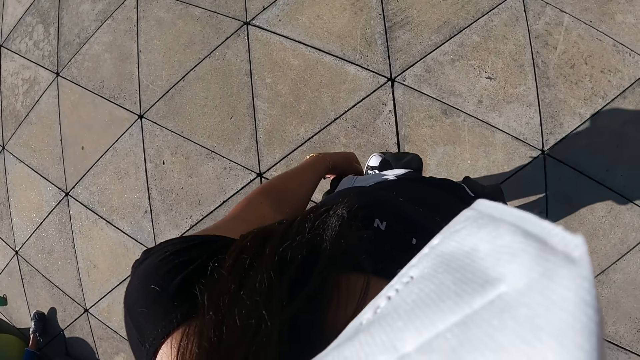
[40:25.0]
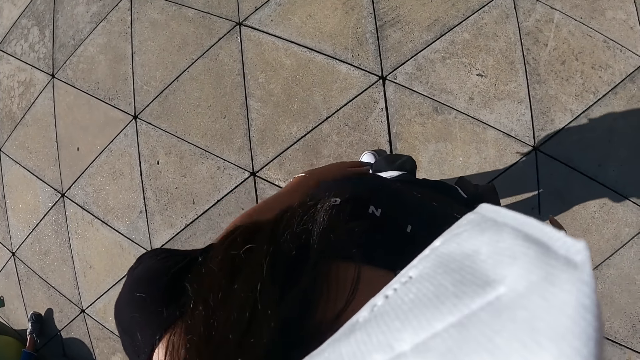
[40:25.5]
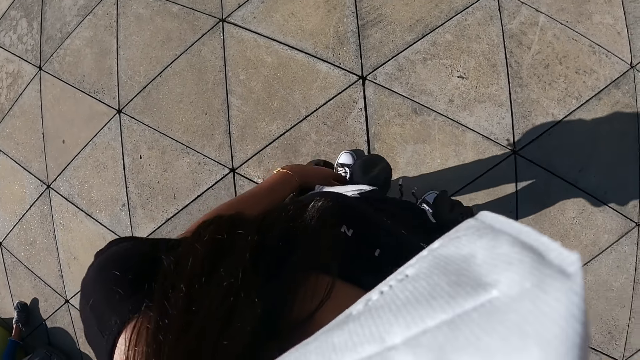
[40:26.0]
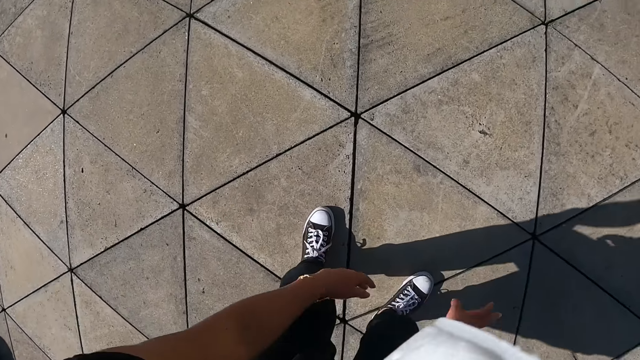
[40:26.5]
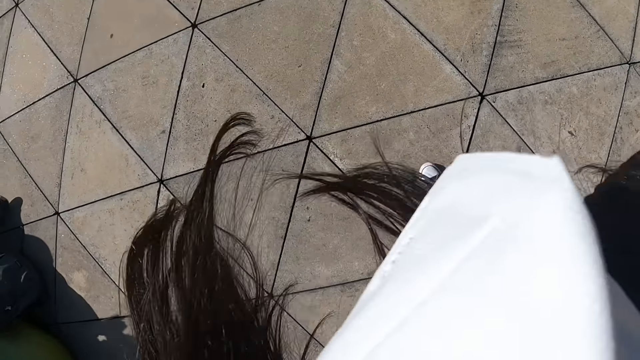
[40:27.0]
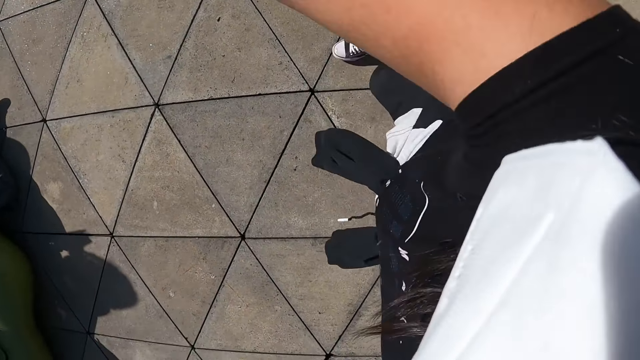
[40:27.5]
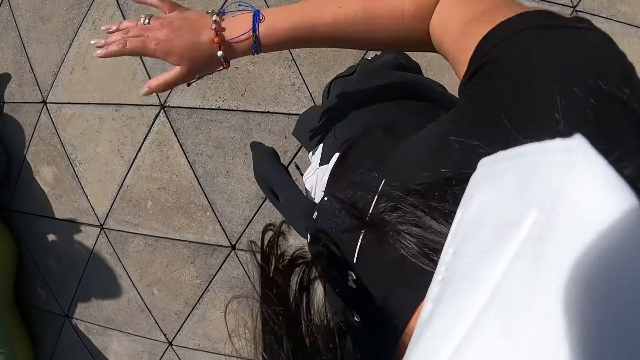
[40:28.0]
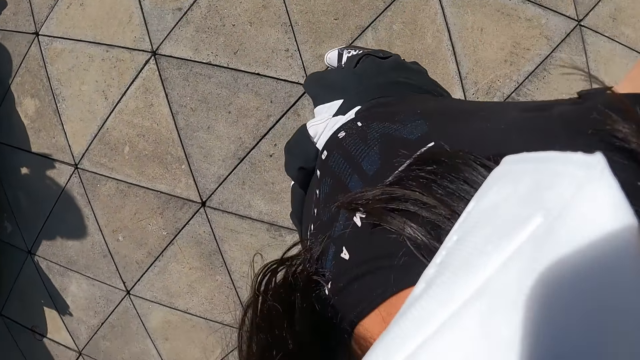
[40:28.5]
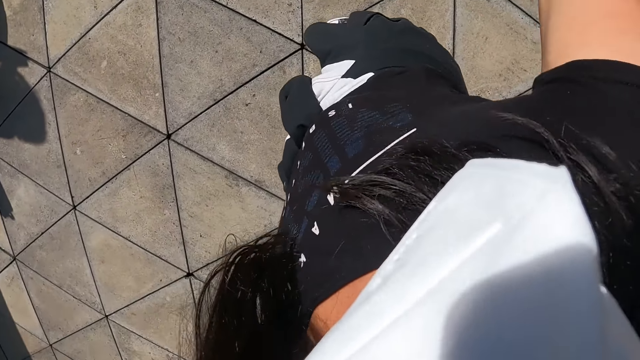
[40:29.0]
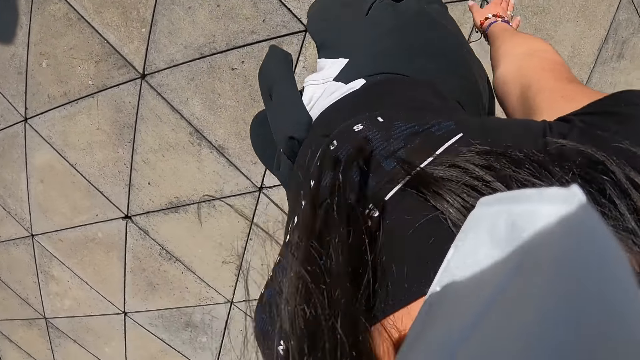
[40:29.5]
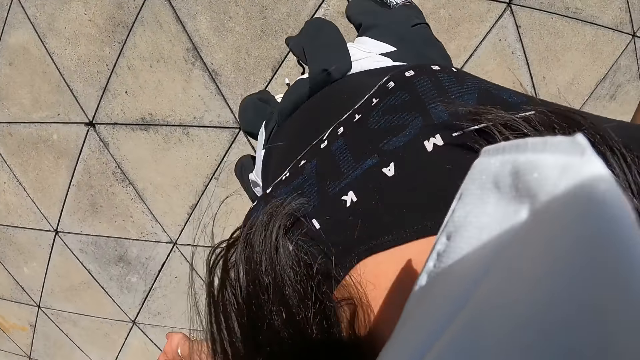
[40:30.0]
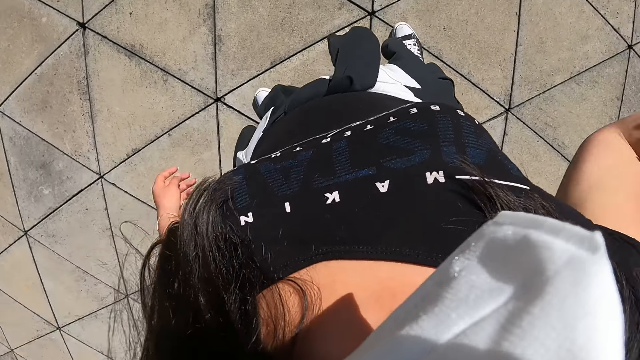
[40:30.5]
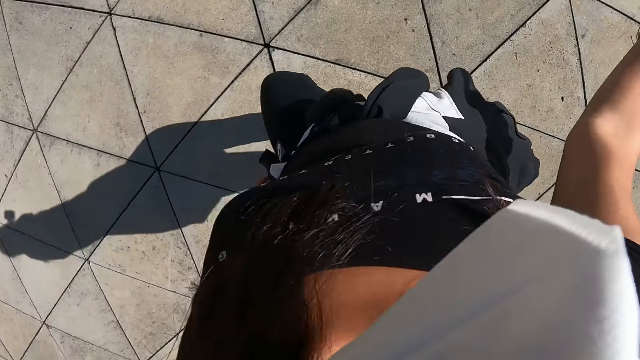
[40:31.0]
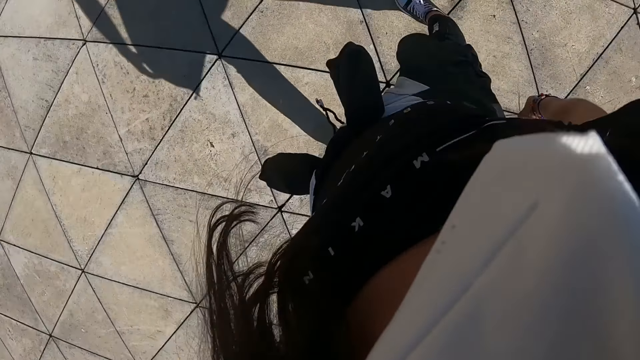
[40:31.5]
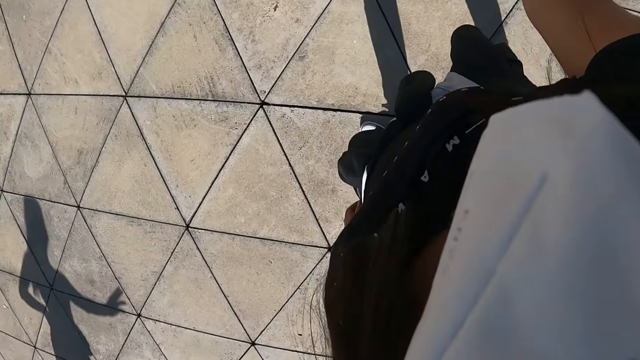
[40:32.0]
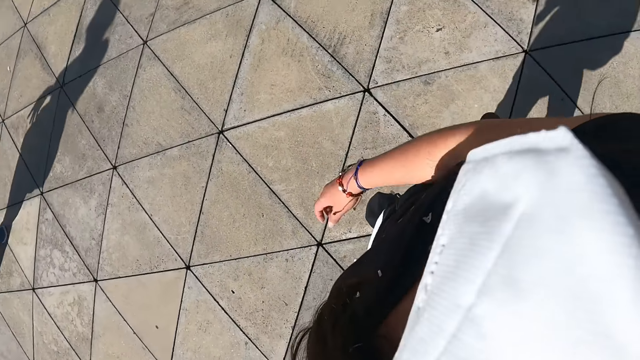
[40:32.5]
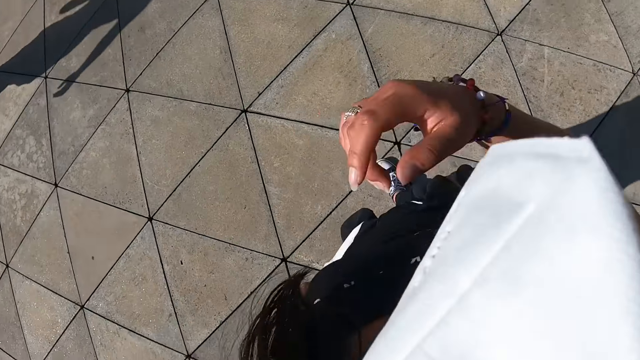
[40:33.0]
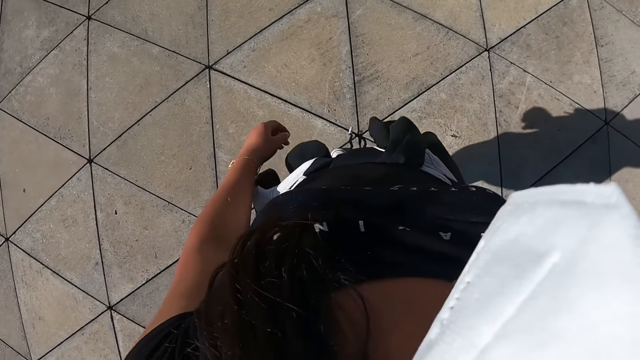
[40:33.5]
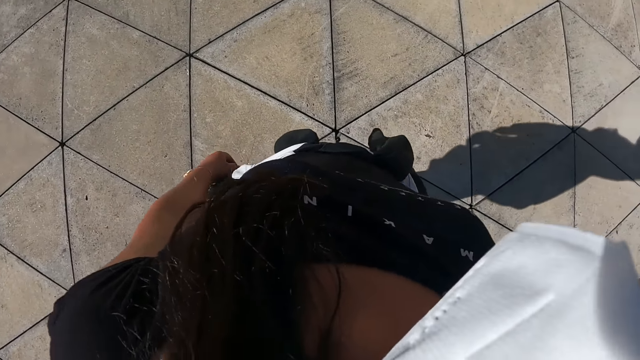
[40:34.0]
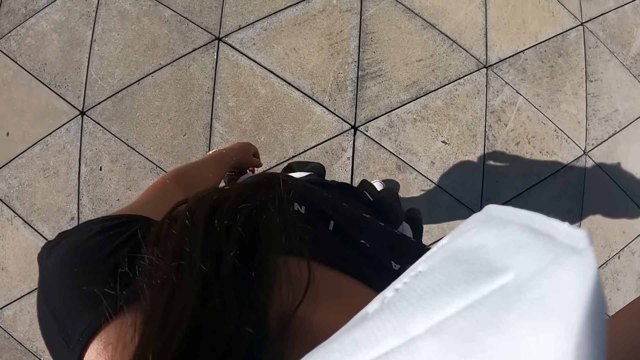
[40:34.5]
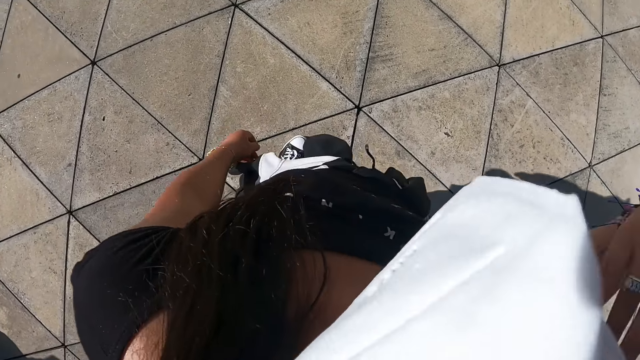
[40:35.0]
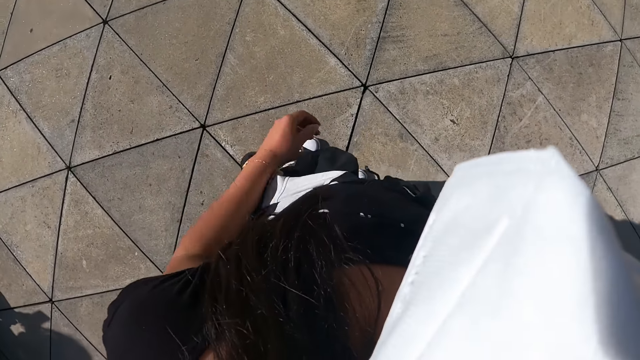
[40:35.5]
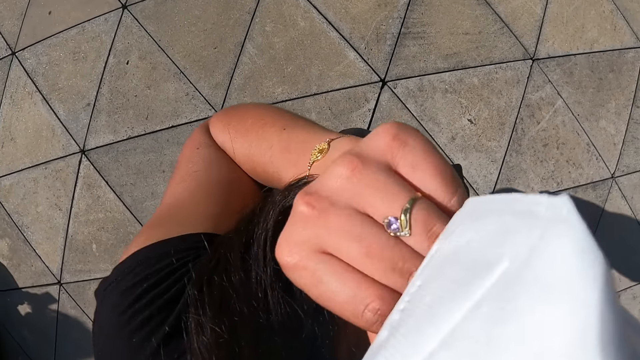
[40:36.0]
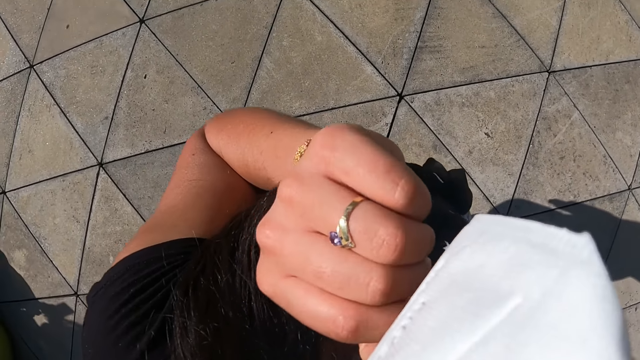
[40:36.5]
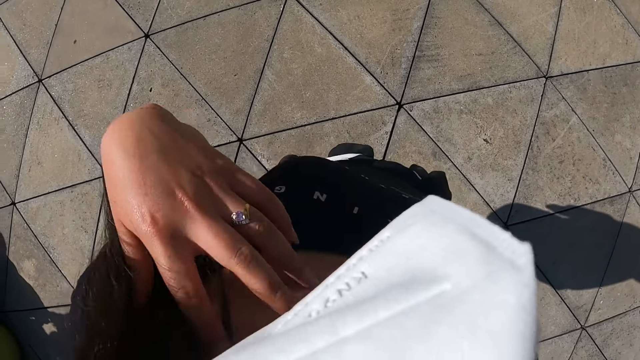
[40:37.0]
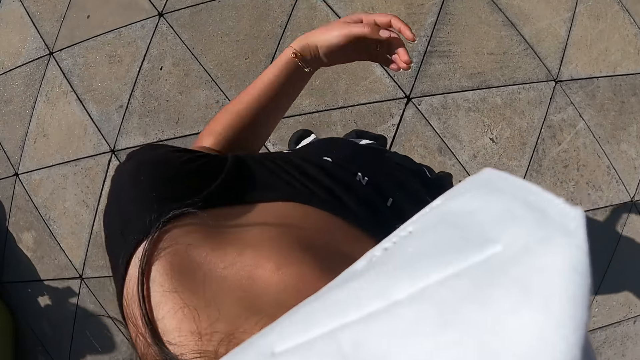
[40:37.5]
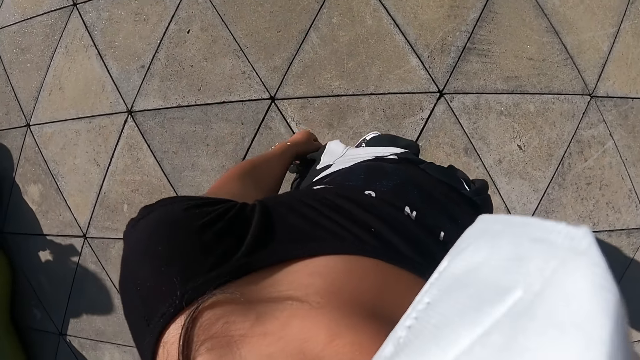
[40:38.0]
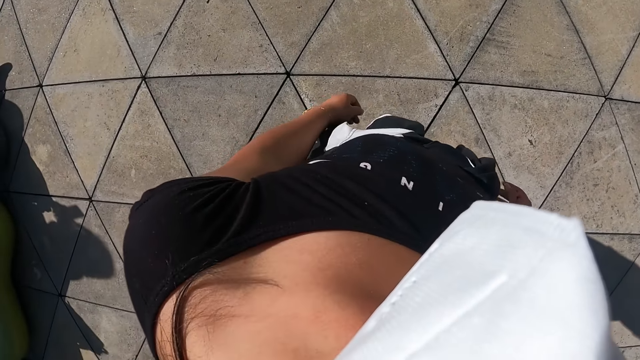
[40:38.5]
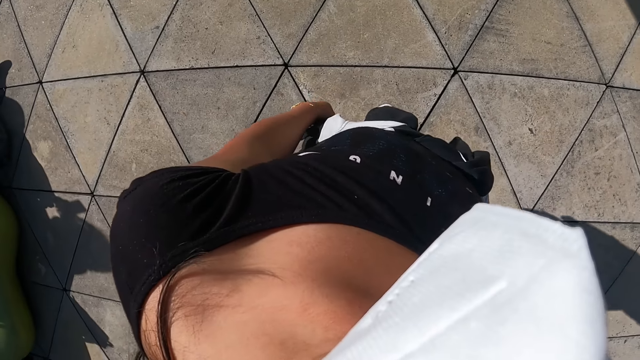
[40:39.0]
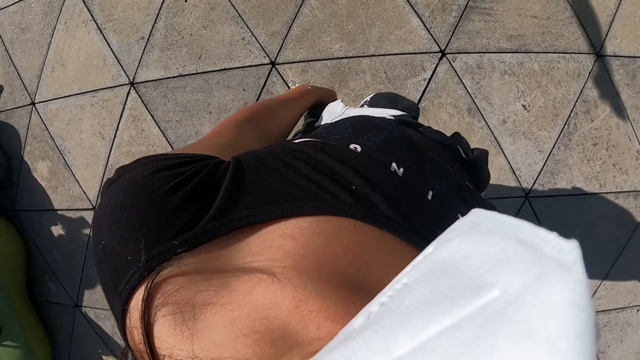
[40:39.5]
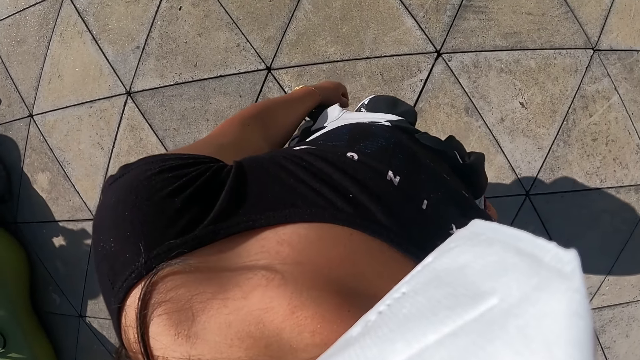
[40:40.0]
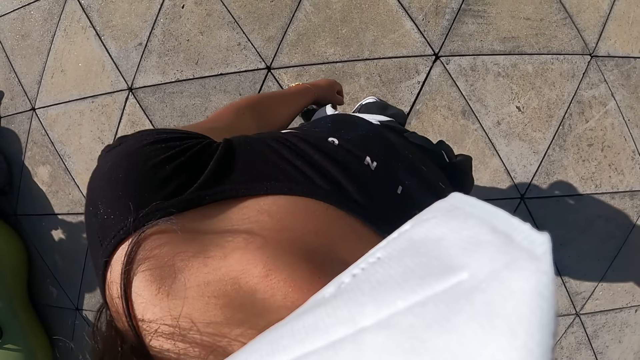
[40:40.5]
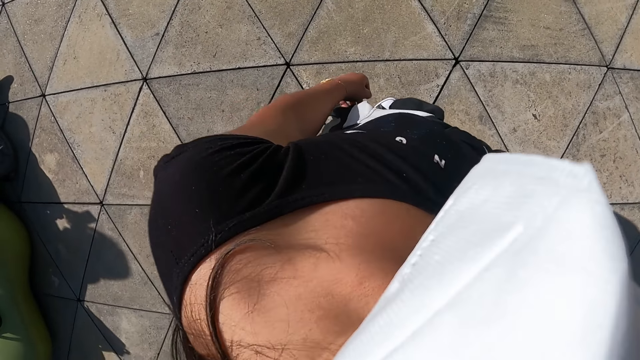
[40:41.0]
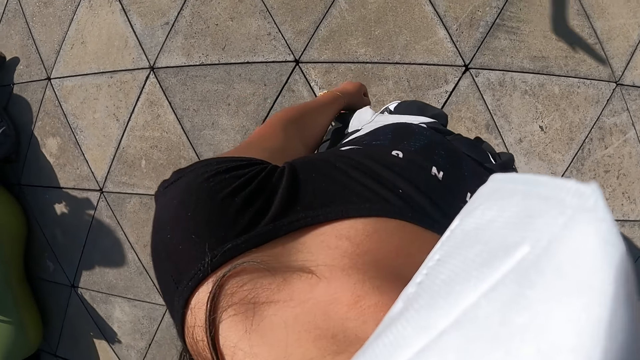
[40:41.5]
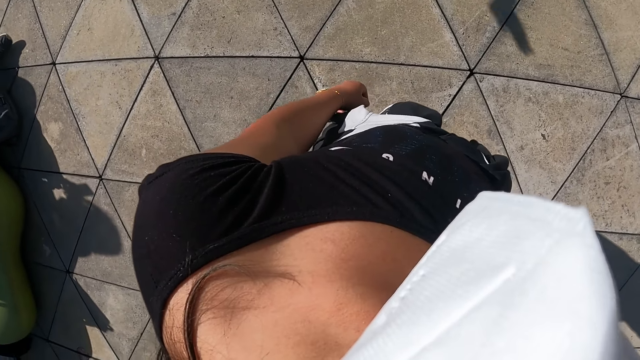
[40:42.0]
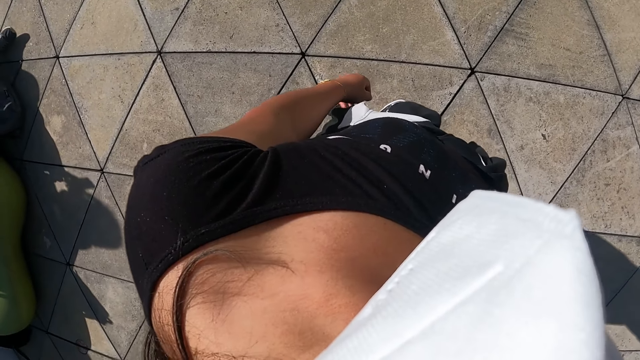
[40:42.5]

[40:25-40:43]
The camera wearer dances. She raises her hand, drops her hand, touches her face and drops her hand.
